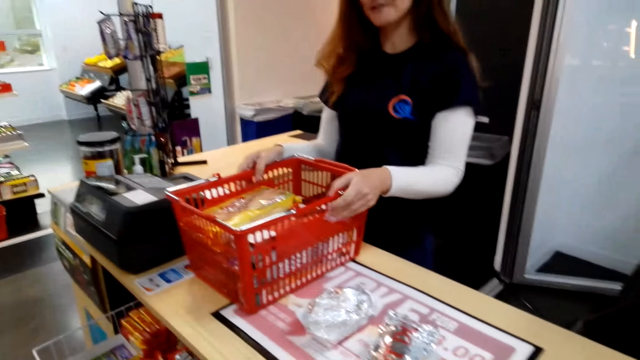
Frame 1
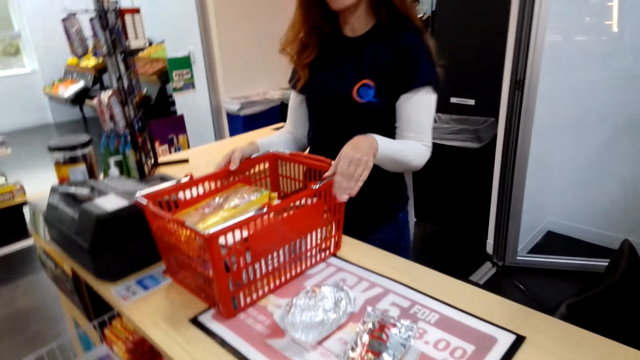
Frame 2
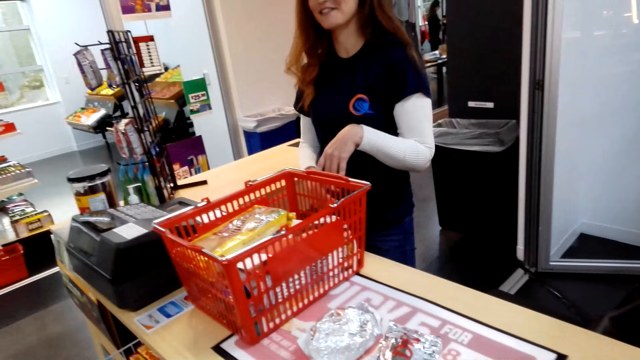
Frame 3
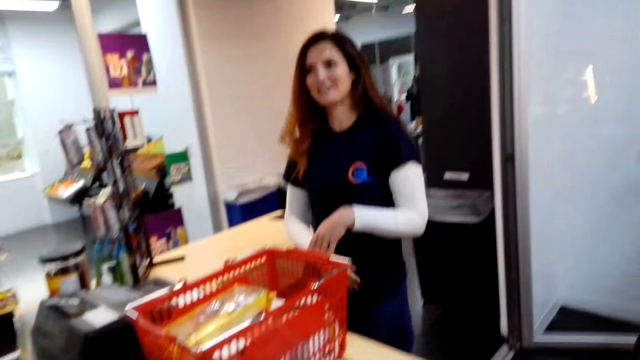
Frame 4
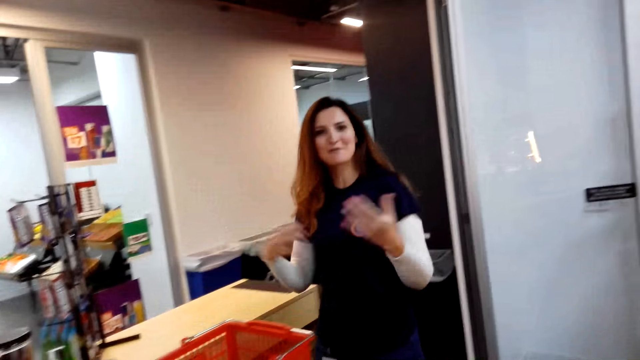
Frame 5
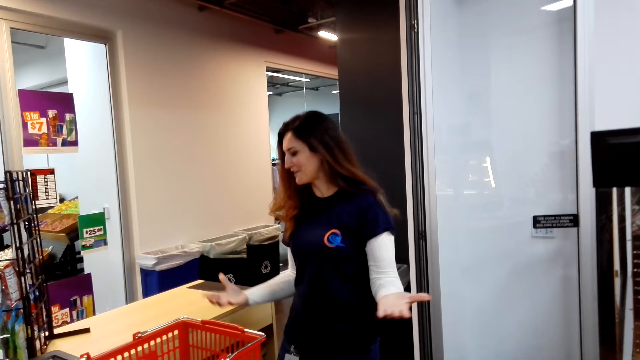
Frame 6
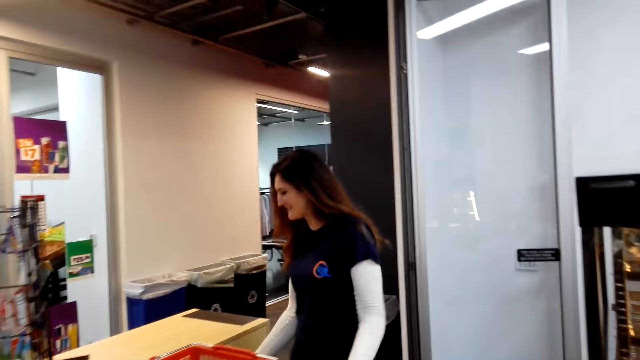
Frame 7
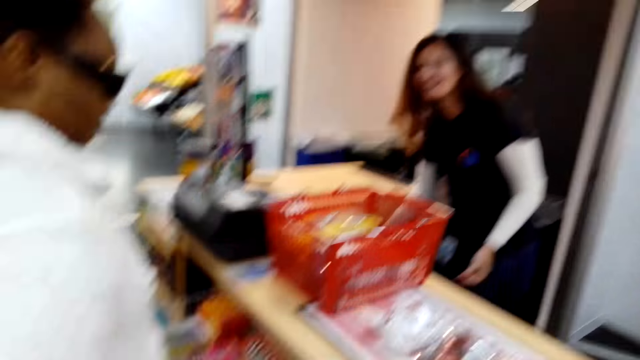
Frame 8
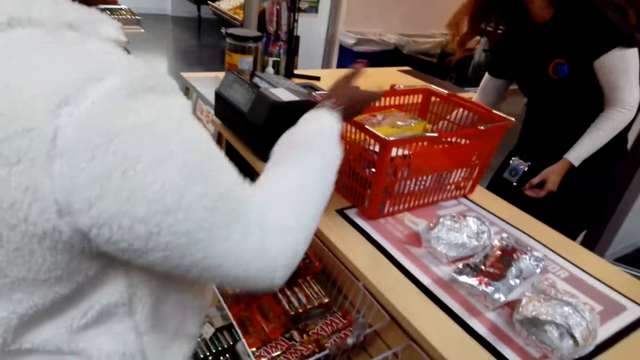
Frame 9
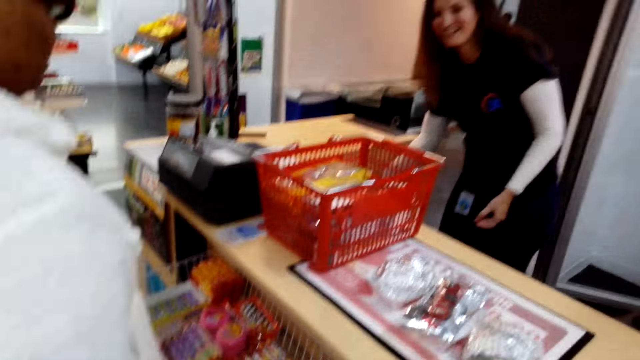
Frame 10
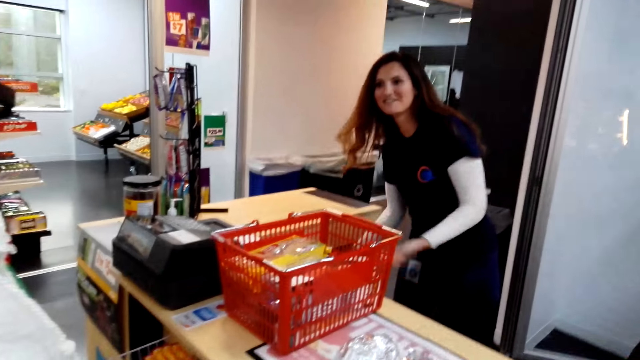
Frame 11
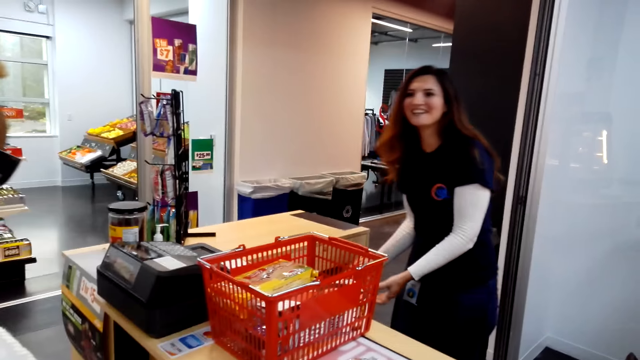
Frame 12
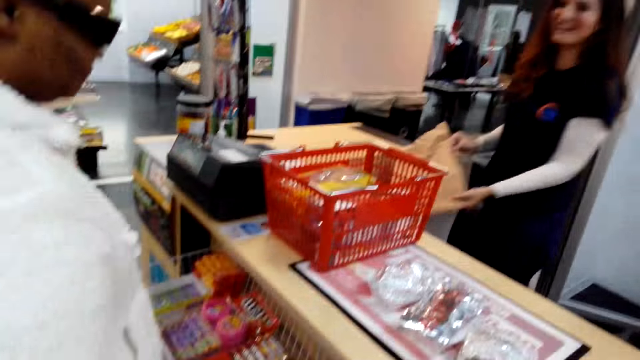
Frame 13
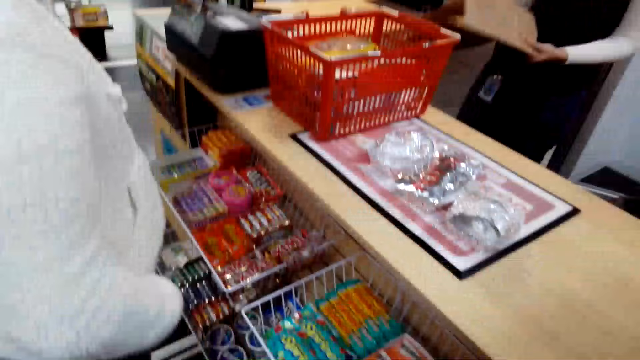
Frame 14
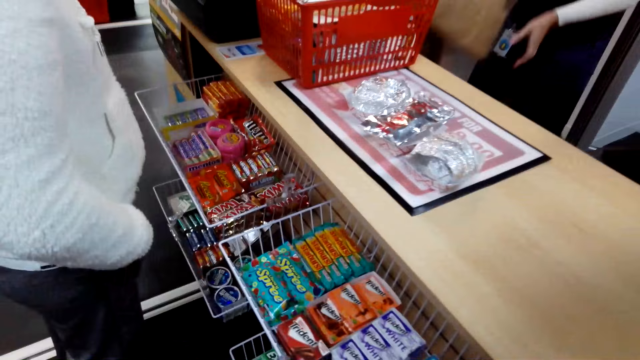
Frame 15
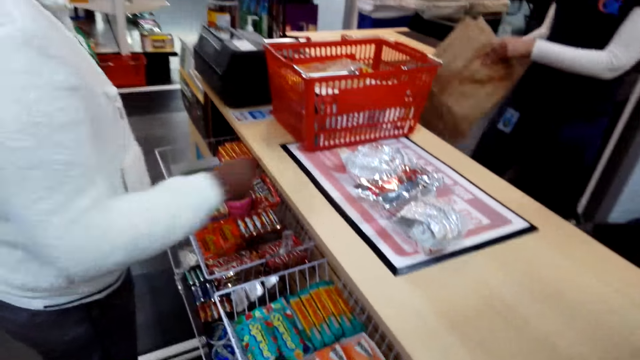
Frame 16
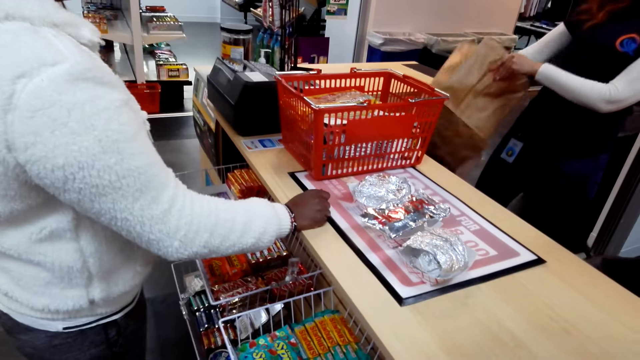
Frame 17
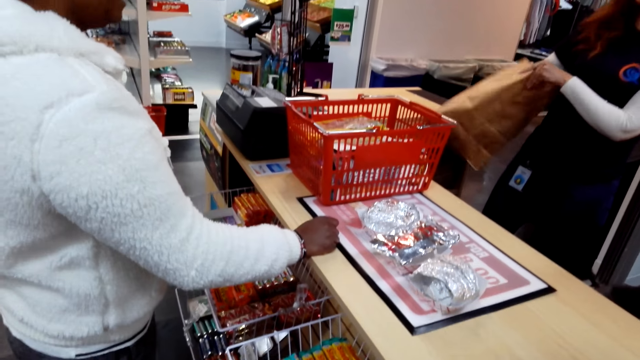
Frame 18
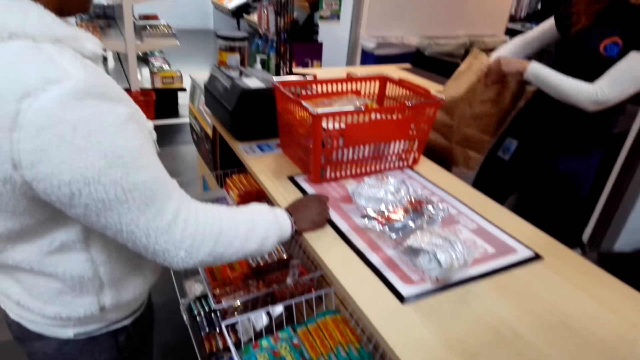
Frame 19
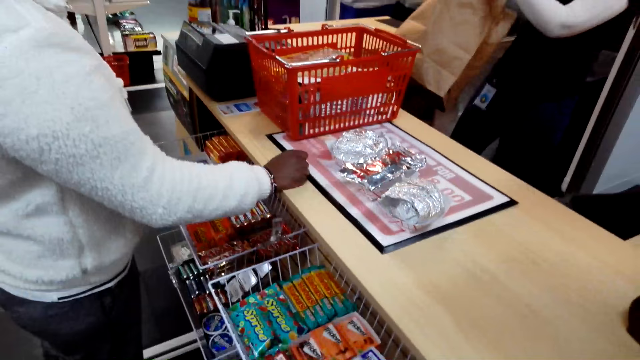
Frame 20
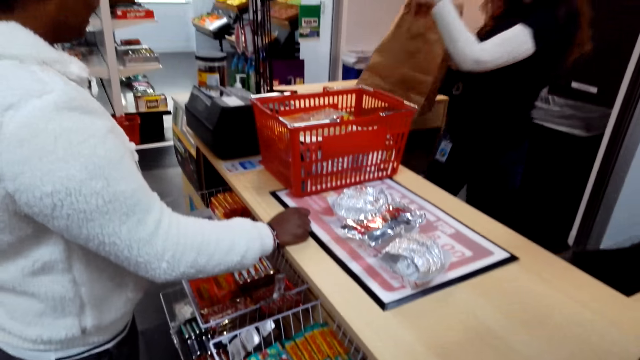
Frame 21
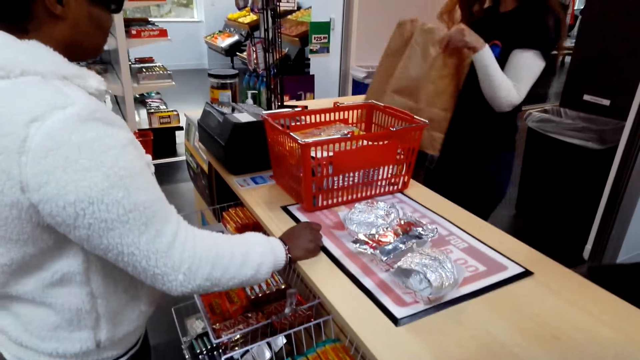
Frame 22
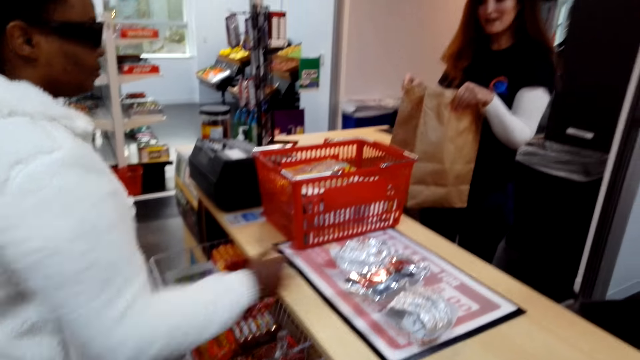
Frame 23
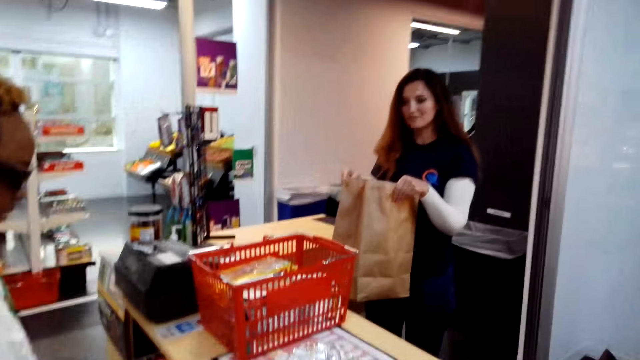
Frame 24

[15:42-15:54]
A woman spreads her hands. She converses with another woman and the camera wearer. The first woman picks up a brown bag and opens the bag.

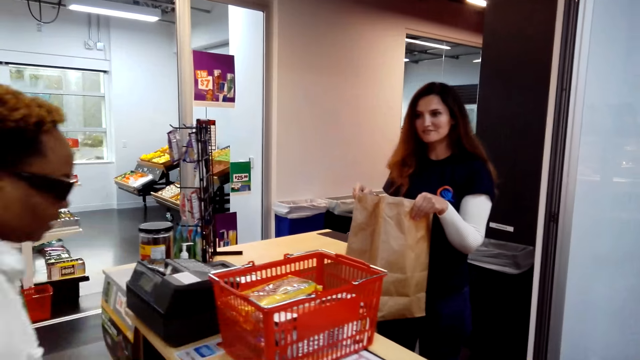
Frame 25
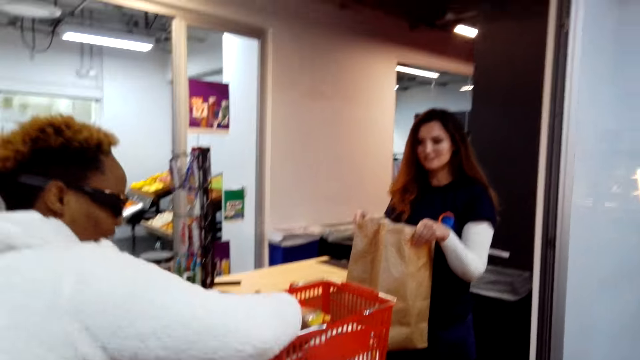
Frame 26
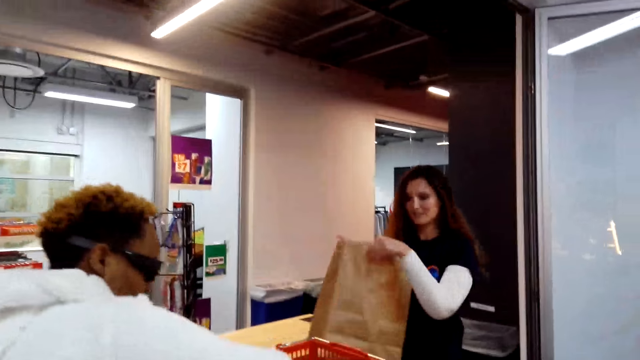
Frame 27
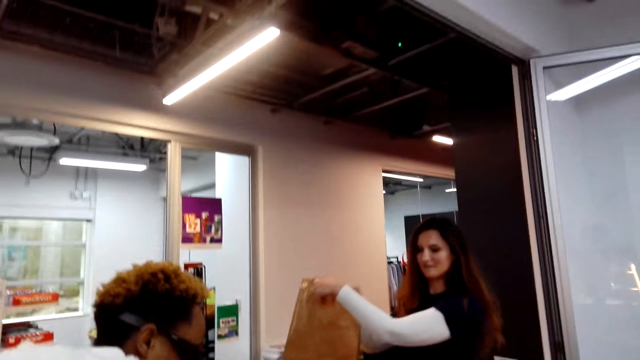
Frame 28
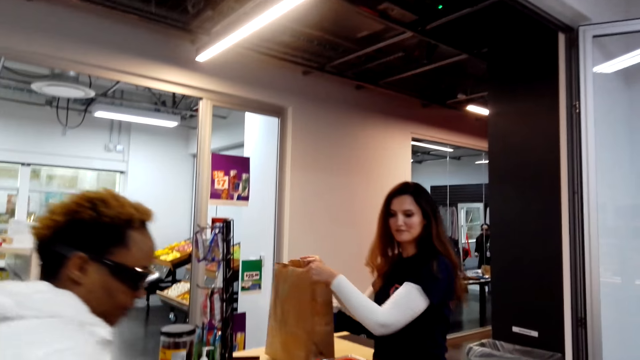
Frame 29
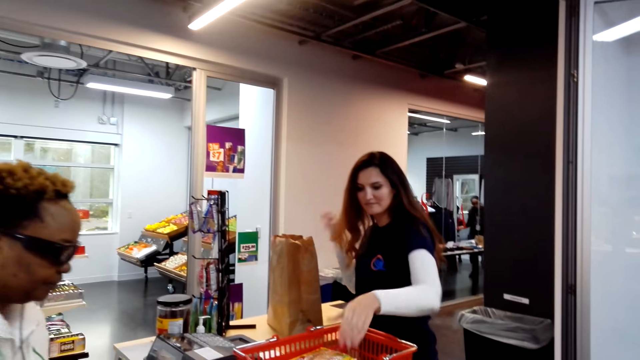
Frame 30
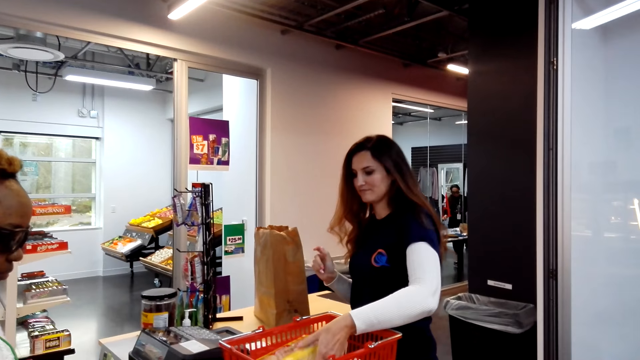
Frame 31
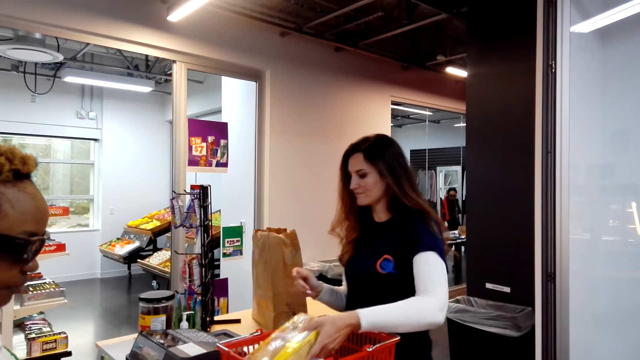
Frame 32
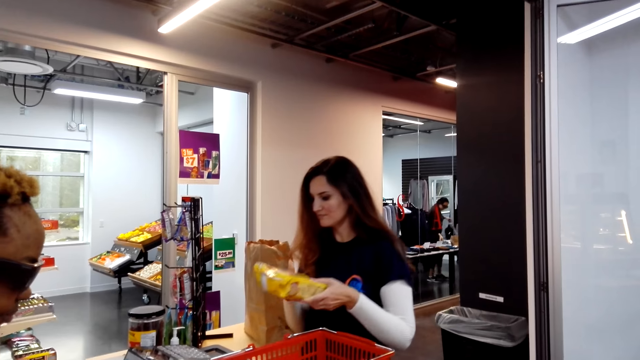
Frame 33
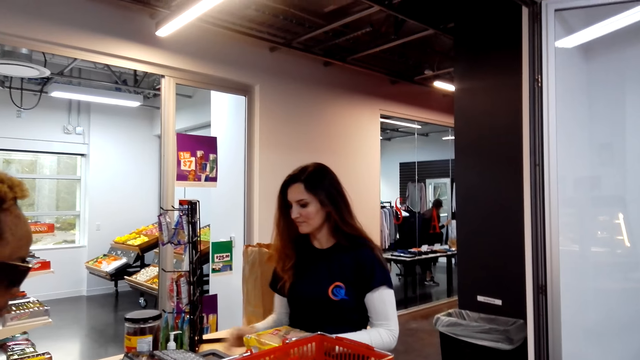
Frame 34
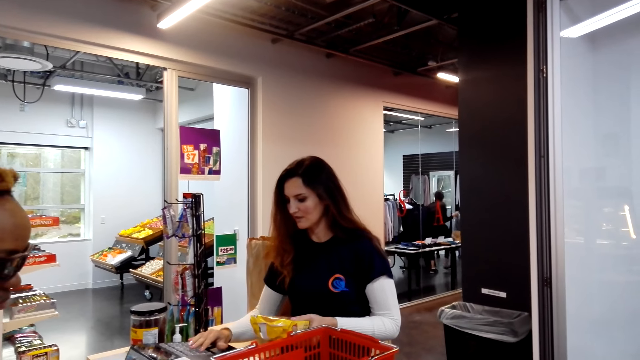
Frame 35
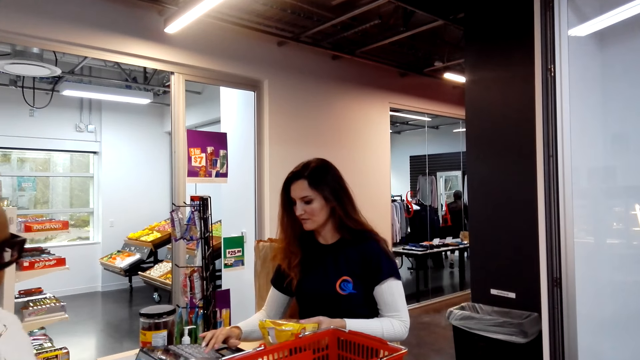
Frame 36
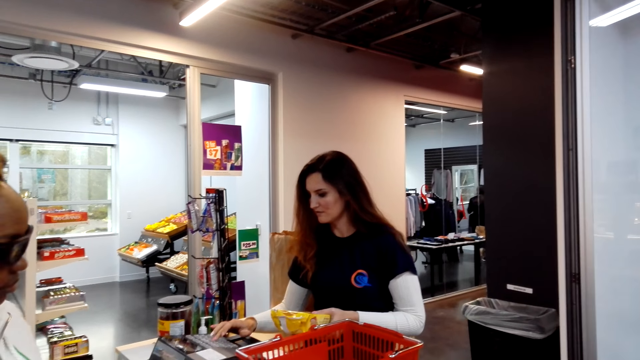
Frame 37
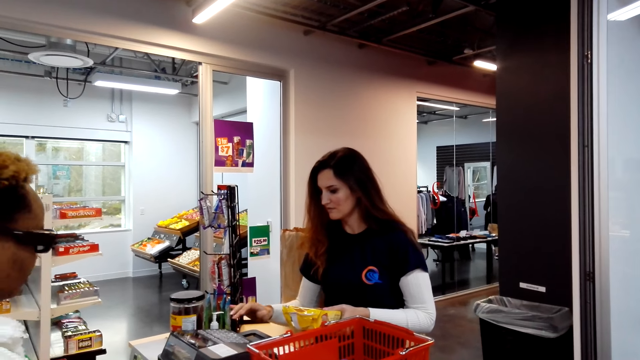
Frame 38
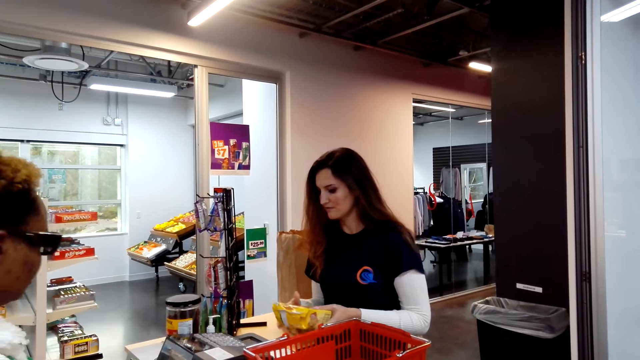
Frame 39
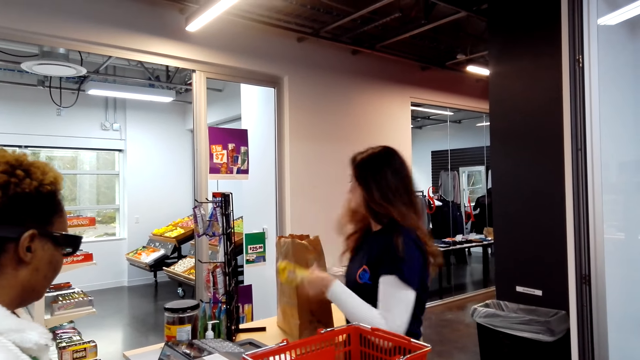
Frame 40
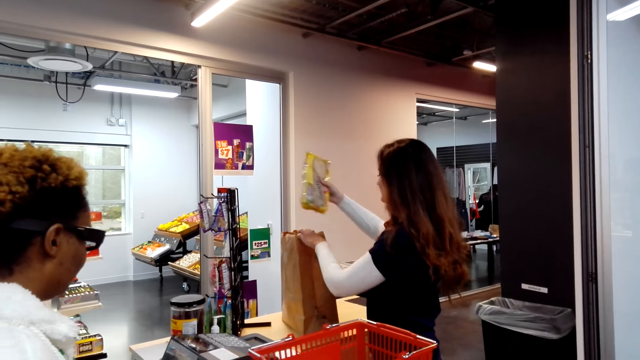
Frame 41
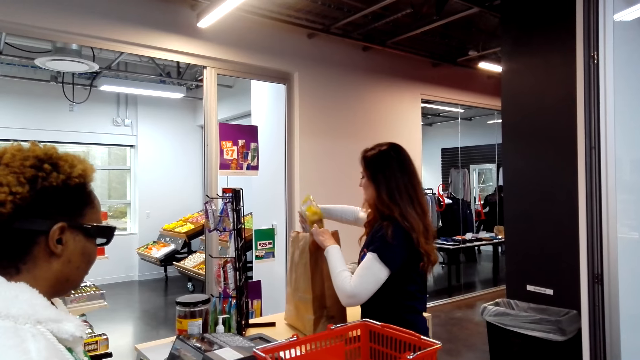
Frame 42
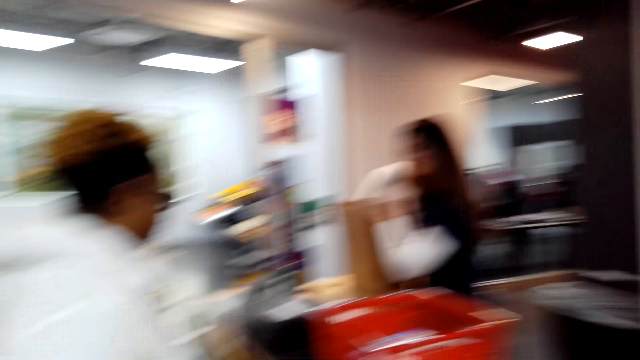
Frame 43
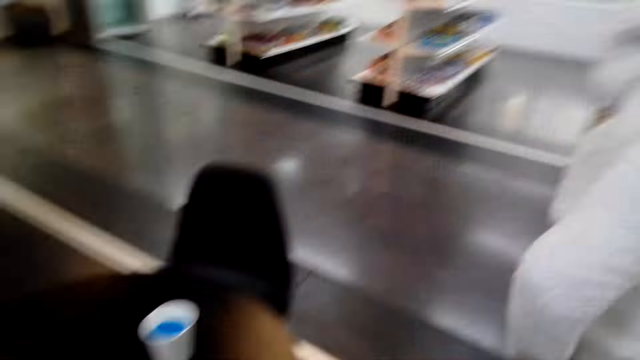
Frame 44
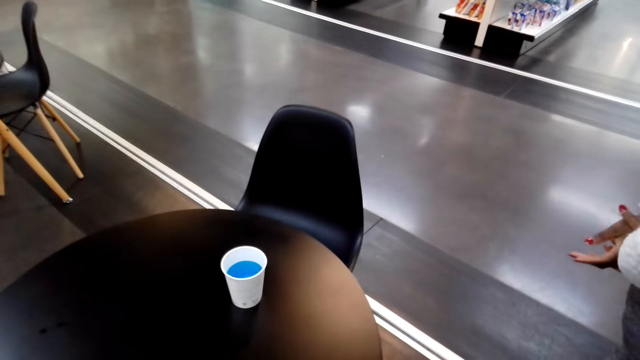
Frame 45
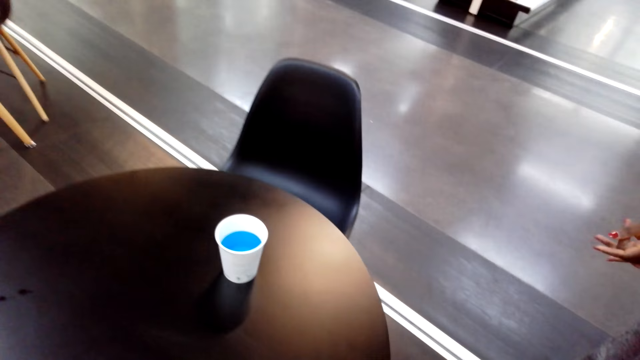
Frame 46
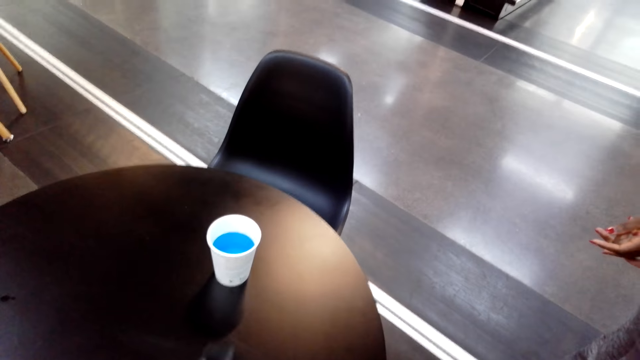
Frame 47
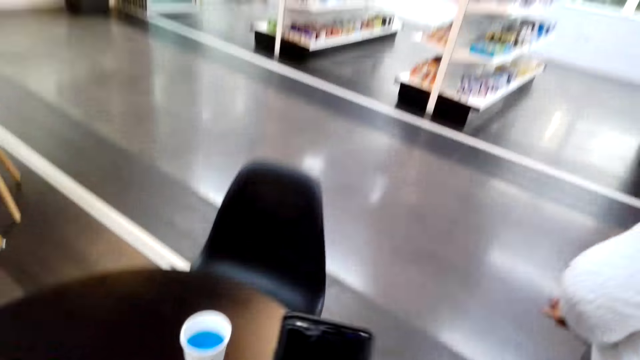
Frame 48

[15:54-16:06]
A woman puts a bag on the table. She picks up the sandwiches, itemizes the items, calculates the price and puts the sandwiches in the bag. The camera wearer looks around.
